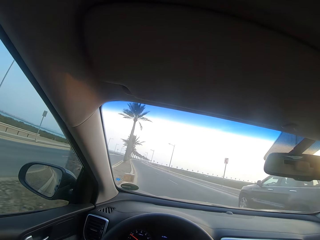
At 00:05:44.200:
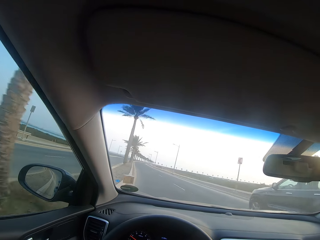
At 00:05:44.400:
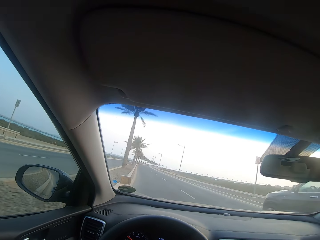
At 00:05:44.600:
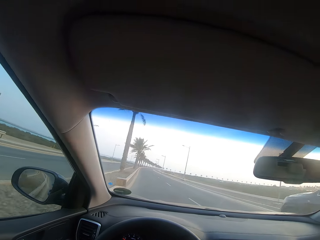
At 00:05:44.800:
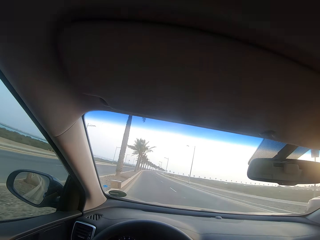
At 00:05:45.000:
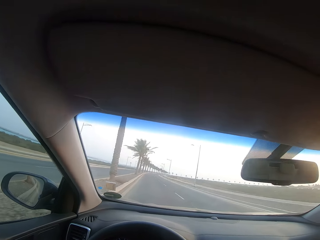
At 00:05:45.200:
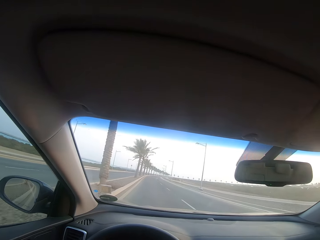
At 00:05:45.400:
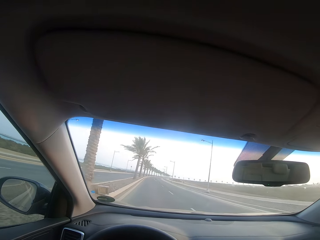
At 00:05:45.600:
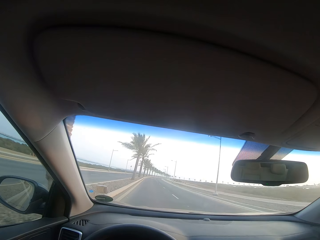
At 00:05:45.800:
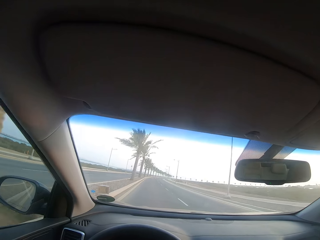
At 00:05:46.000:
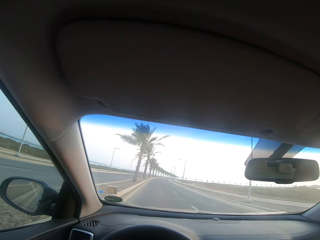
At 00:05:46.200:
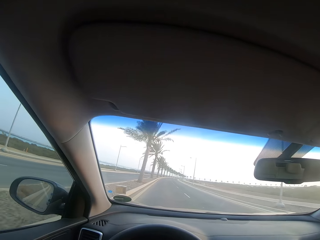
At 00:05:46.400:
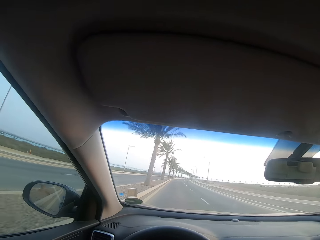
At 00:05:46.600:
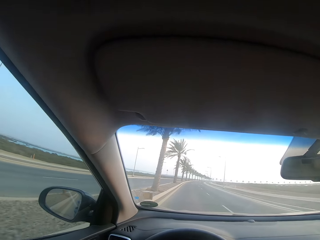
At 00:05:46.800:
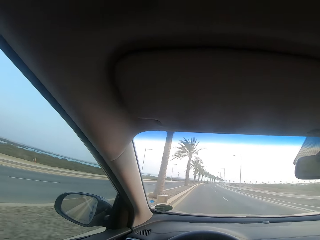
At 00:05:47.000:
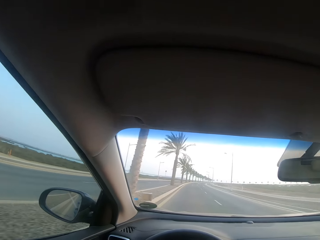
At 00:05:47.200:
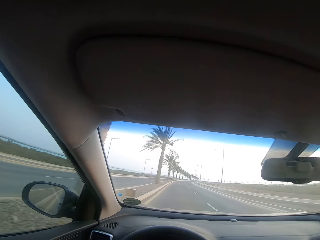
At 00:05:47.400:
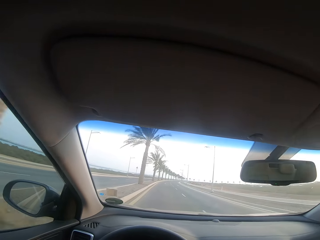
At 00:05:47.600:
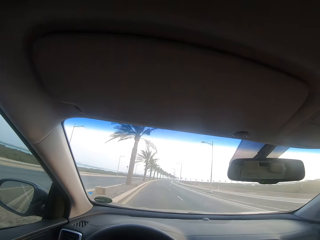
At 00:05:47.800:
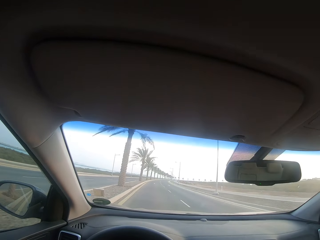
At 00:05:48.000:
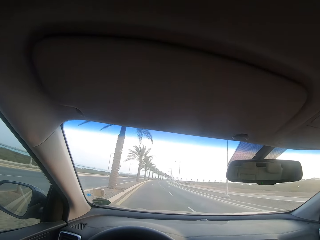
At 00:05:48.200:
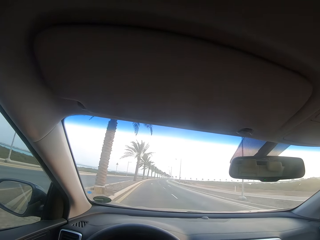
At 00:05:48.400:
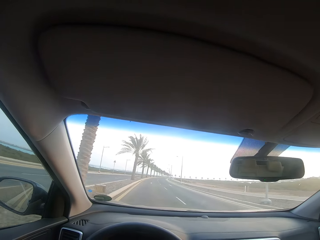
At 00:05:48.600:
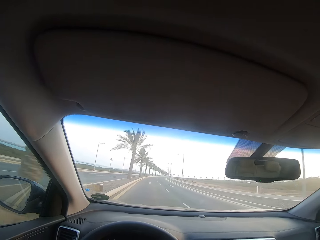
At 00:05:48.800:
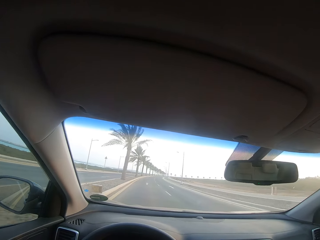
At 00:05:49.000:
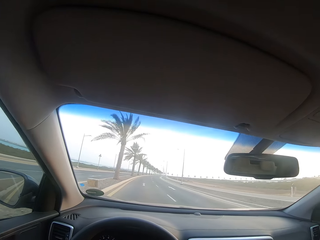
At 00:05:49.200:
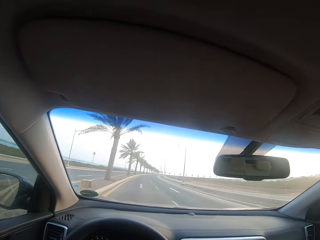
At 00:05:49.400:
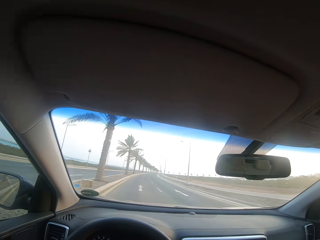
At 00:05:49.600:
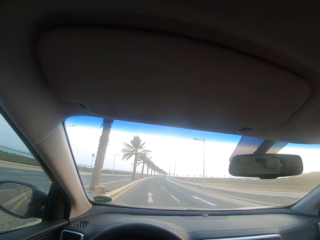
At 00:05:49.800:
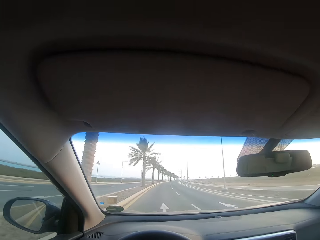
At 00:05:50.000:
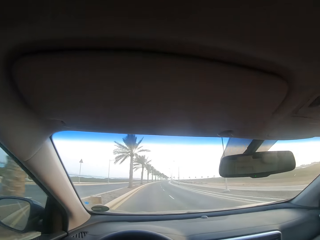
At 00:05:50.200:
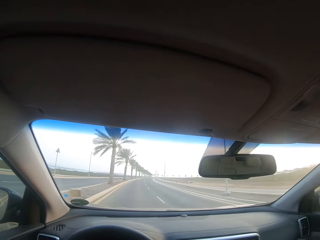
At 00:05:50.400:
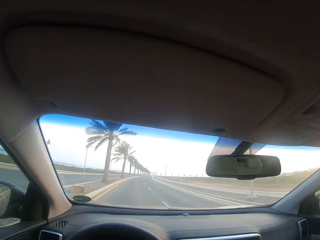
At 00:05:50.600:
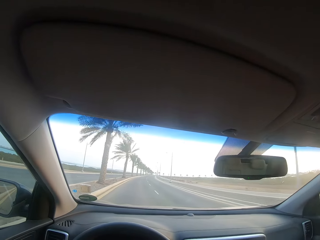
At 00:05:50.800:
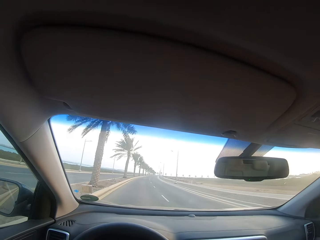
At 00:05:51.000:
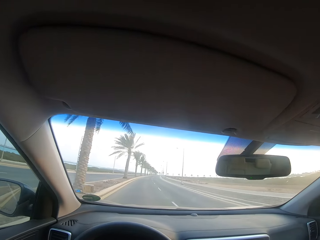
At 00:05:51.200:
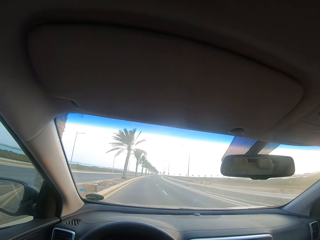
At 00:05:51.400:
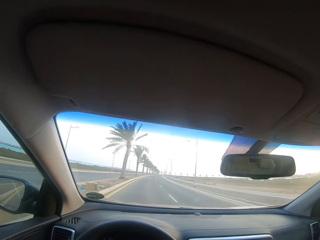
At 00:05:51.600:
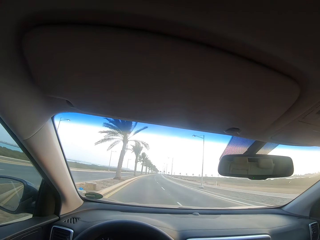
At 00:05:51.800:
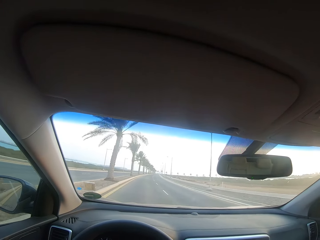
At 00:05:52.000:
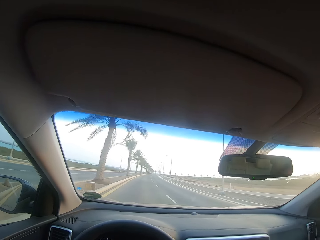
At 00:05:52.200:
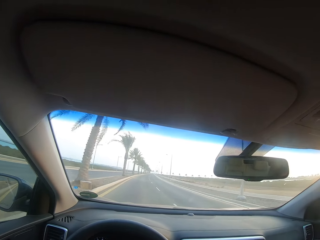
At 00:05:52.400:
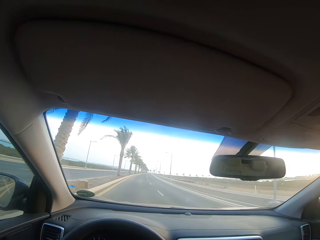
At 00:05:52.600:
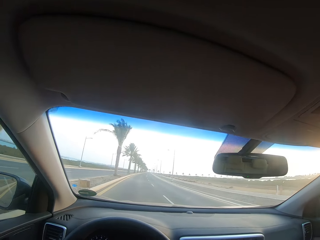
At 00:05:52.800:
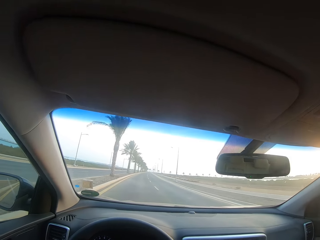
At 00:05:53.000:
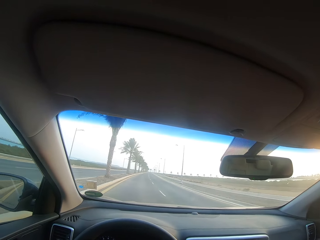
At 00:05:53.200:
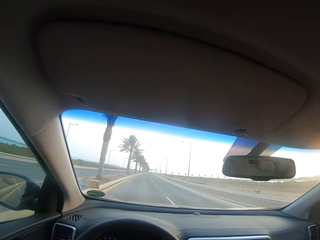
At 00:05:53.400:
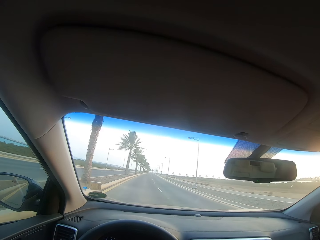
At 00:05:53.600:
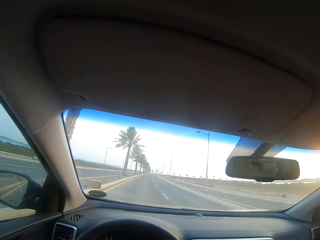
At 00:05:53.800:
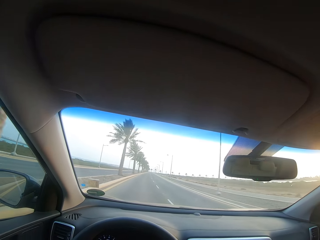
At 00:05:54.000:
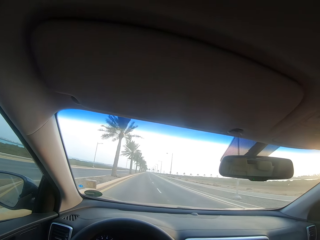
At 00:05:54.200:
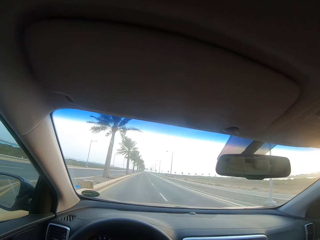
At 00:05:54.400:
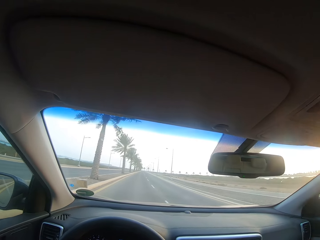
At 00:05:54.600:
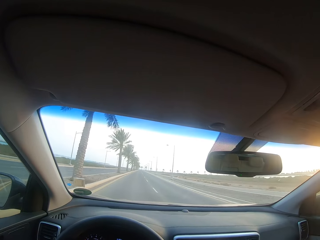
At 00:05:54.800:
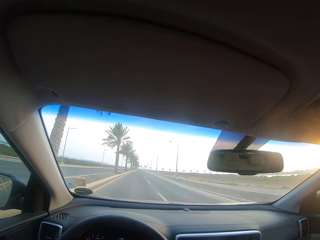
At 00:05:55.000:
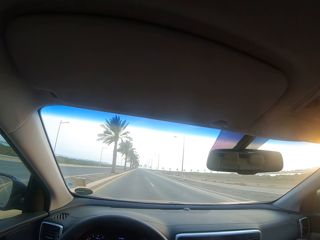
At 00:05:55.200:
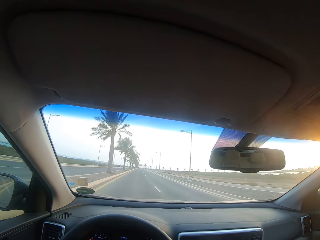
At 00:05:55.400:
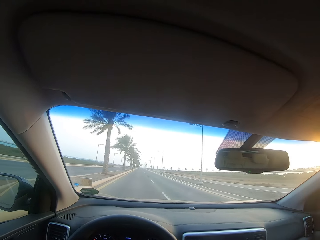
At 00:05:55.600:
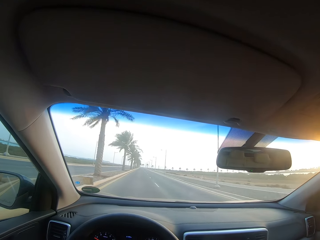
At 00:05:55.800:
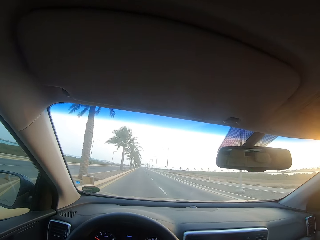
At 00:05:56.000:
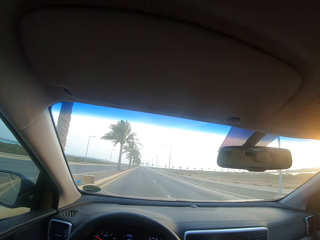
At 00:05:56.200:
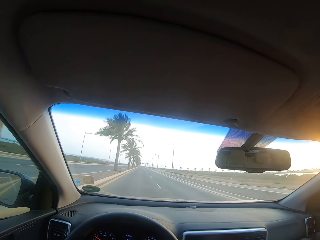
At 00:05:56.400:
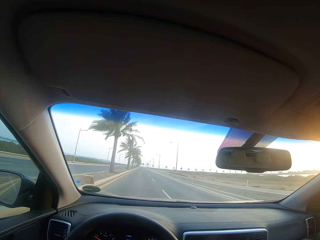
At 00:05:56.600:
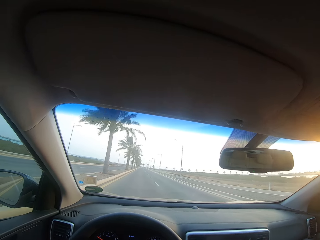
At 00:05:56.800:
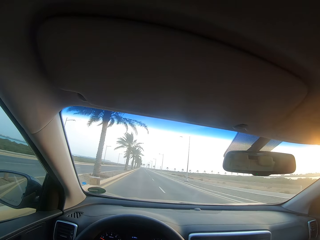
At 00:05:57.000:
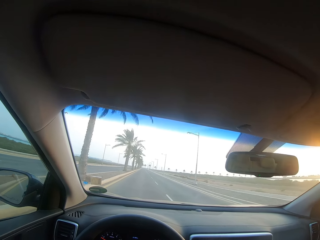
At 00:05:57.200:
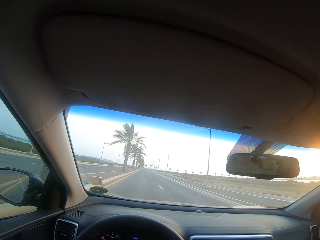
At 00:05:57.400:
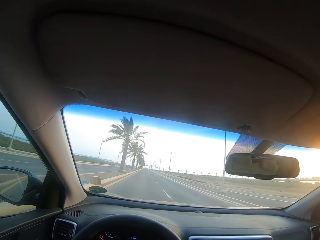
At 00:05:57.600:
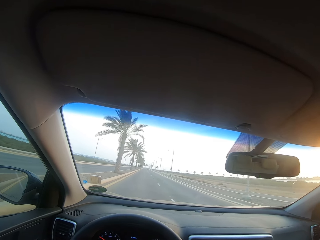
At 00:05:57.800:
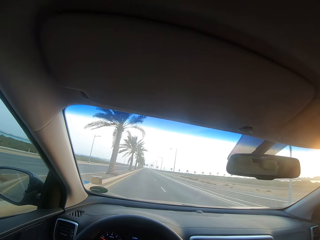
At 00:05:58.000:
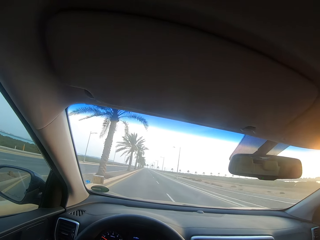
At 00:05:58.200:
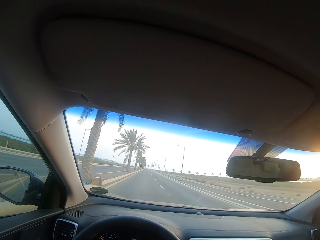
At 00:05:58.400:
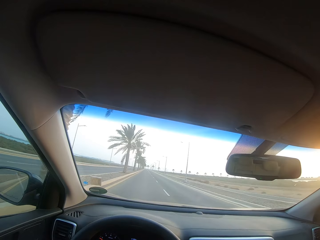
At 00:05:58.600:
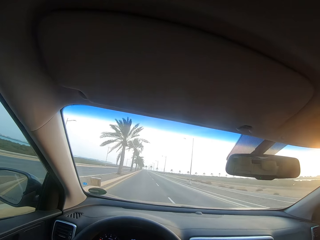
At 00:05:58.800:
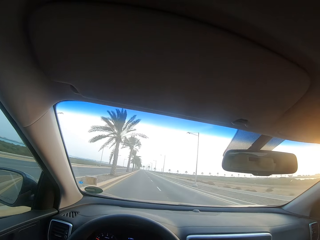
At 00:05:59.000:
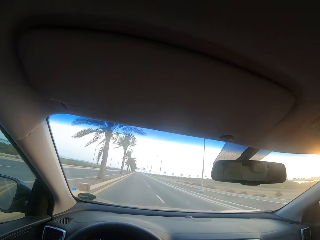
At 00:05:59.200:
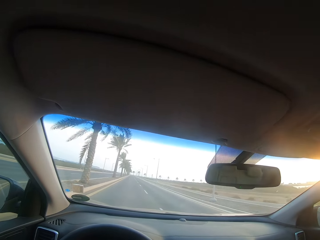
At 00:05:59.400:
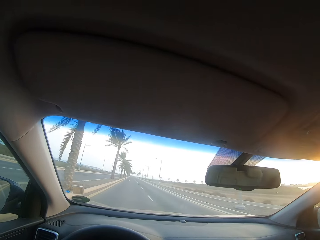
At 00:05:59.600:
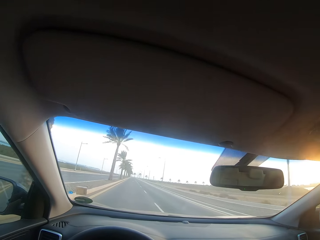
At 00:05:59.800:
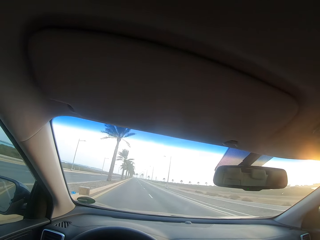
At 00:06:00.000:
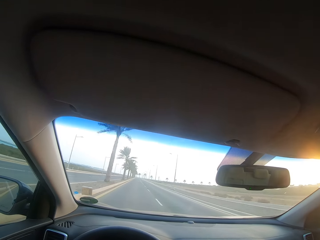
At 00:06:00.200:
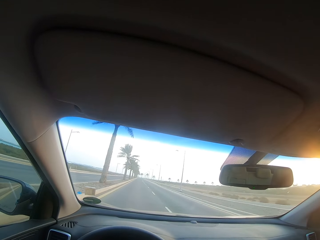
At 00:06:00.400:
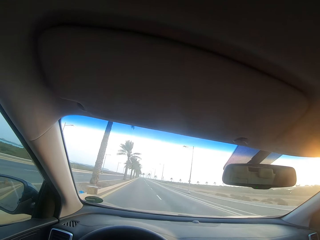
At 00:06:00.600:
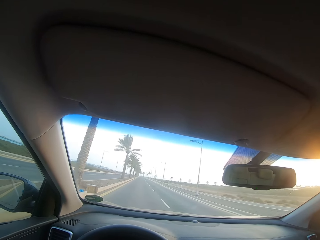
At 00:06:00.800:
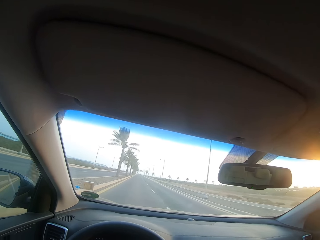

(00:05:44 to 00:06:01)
The camera wearer passes a car along the highway. They drive along the highway. They drive the car on the highway.

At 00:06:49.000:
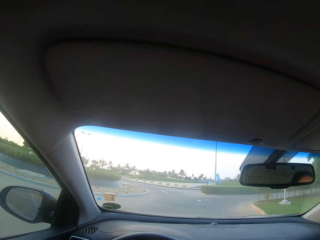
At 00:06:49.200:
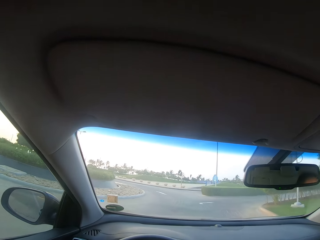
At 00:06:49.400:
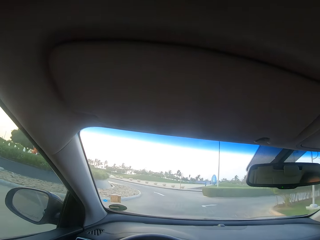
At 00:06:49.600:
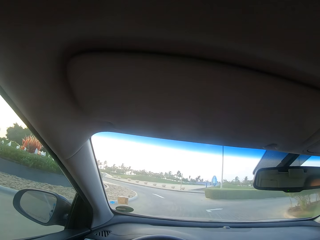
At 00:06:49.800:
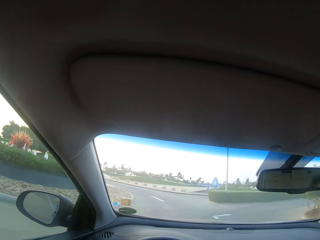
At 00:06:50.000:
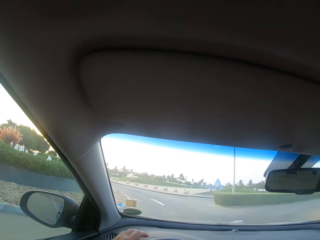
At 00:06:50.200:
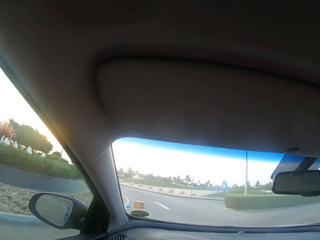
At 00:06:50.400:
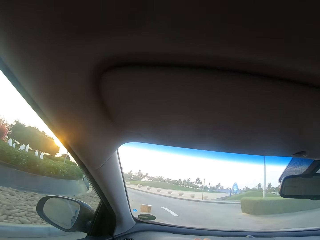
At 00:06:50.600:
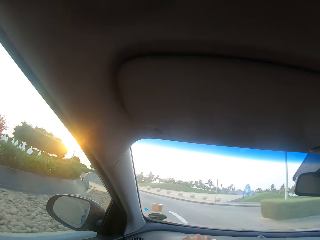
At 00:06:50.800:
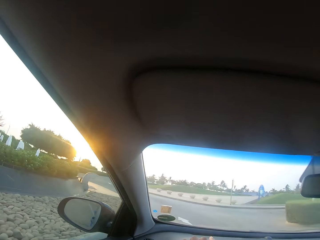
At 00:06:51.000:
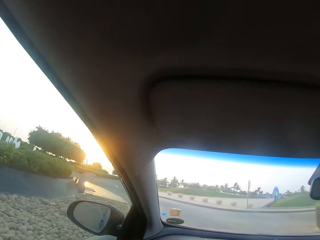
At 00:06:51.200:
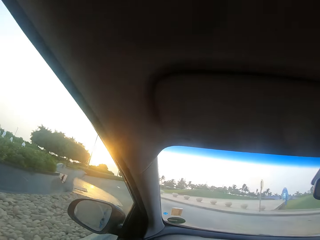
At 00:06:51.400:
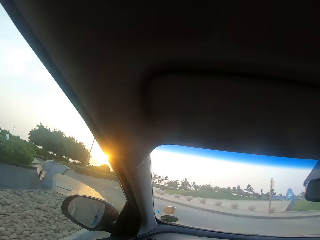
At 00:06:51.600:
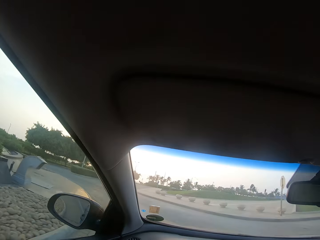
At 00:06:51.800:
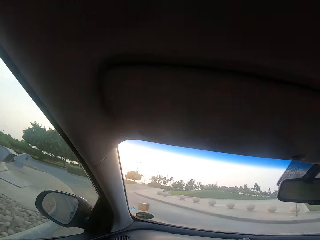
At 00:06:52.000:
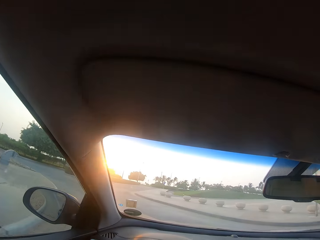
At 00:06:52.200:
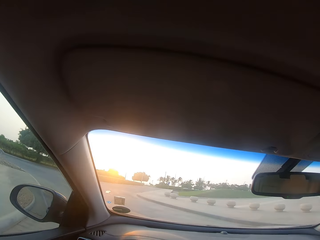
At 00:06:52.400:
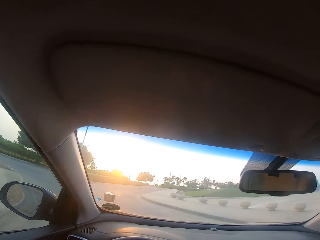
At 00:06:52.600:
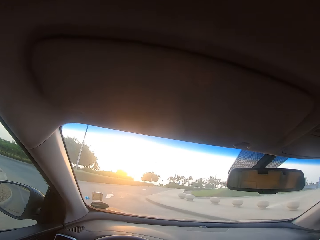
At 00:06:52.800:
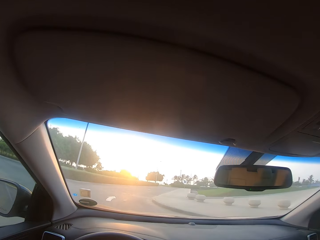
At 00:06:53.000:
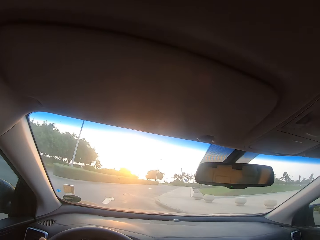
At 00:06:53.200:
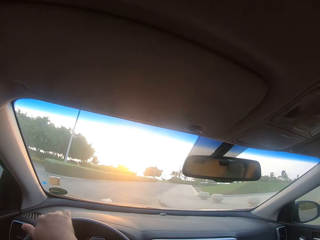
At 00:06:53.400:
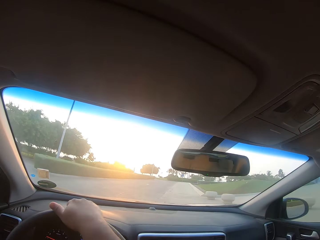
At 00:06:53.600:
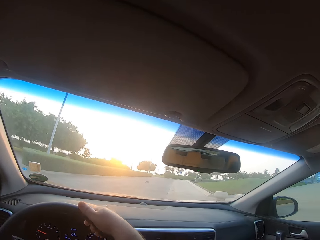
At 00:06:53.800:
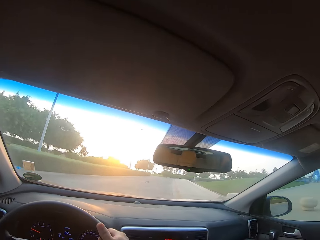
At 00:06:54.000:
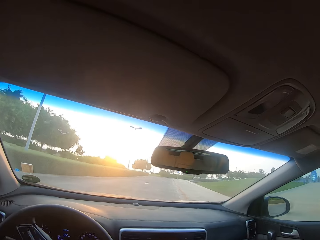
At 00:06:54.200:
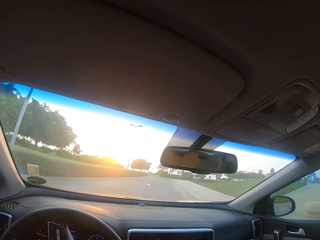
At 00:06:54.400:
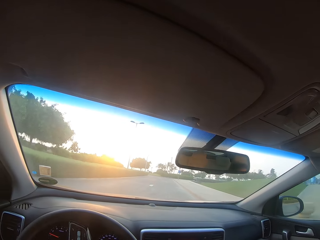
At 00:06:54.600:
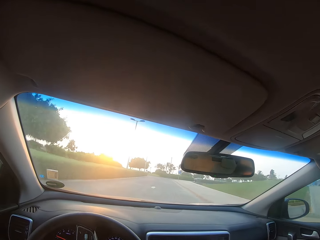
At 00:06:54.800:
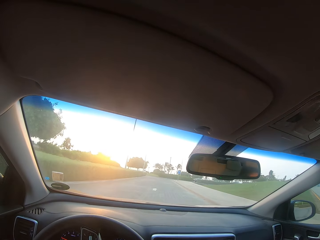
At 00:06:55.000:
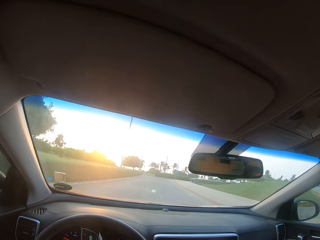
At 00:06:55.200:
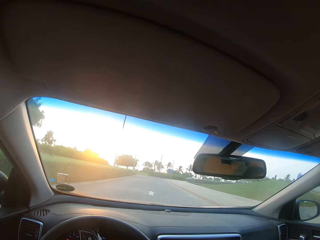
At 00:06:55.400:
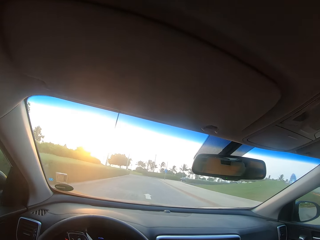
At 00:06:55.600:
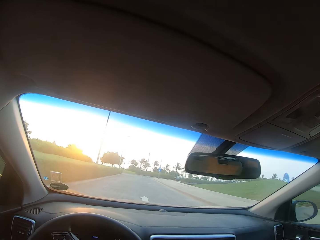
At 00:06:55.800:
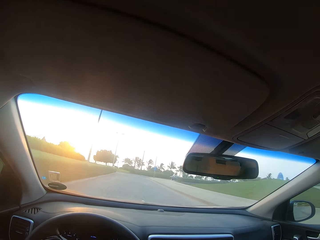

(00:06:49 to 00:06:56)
The camera wearer takes a U-turn.
